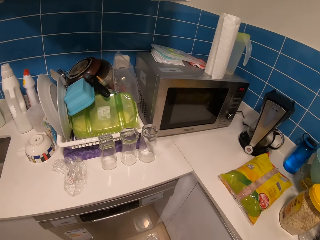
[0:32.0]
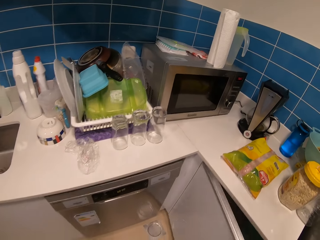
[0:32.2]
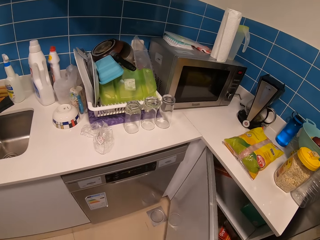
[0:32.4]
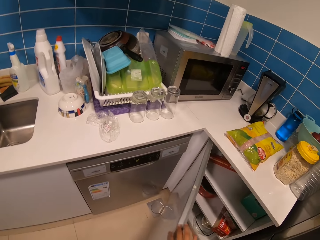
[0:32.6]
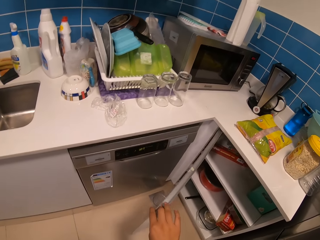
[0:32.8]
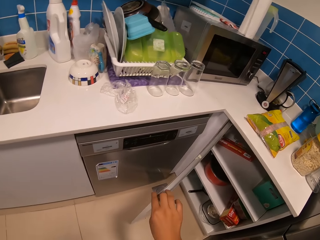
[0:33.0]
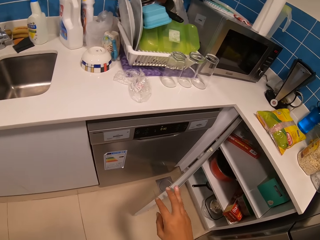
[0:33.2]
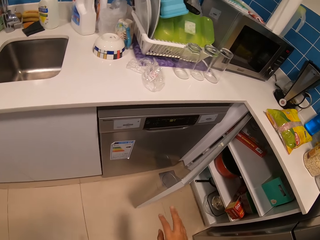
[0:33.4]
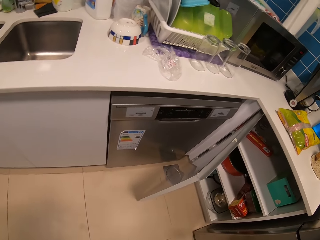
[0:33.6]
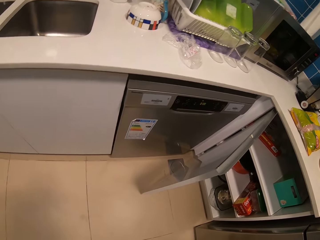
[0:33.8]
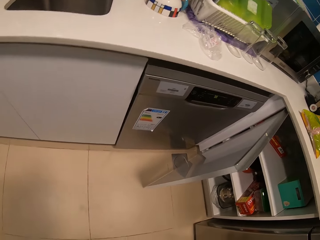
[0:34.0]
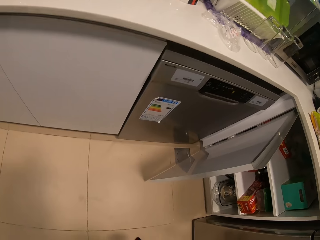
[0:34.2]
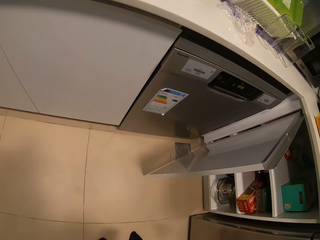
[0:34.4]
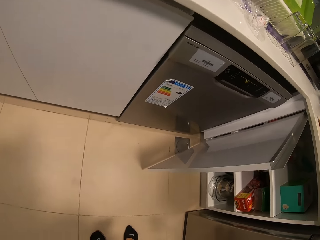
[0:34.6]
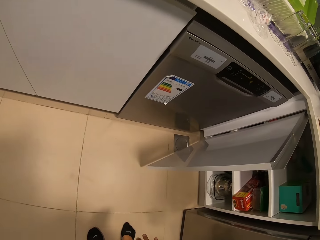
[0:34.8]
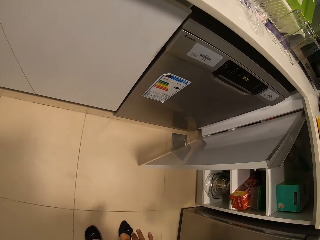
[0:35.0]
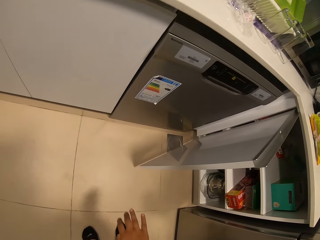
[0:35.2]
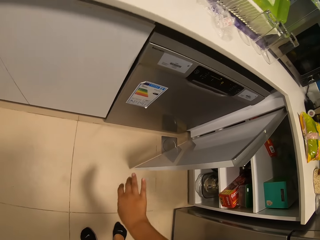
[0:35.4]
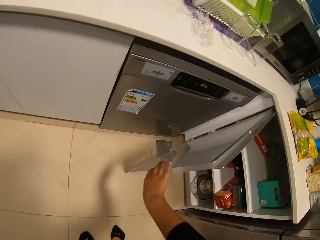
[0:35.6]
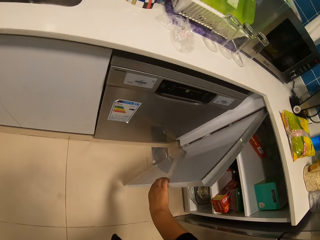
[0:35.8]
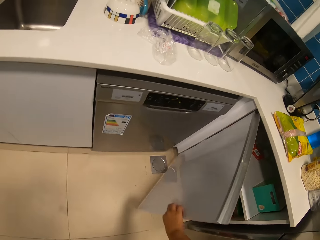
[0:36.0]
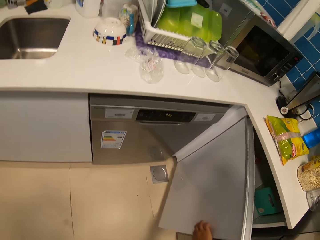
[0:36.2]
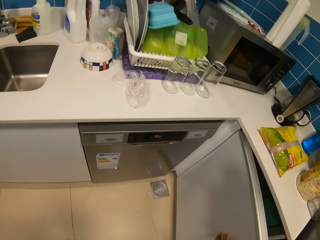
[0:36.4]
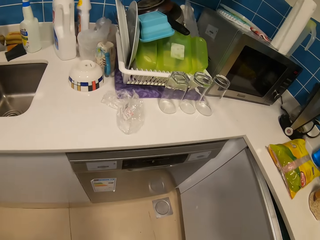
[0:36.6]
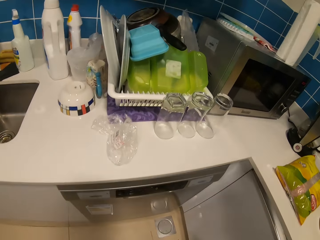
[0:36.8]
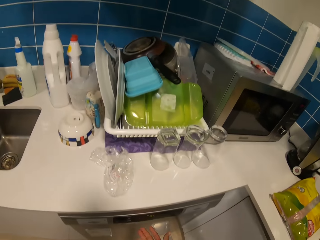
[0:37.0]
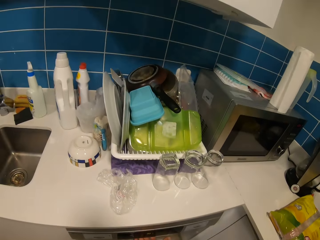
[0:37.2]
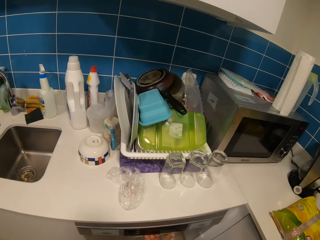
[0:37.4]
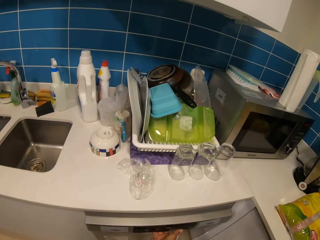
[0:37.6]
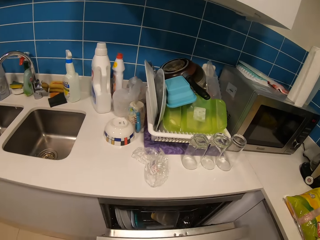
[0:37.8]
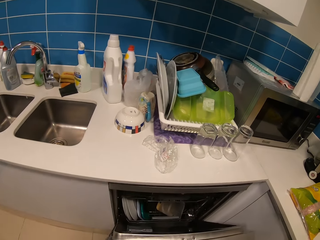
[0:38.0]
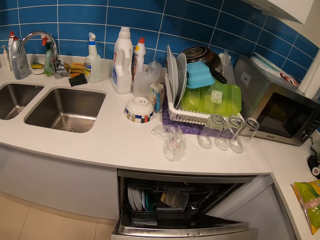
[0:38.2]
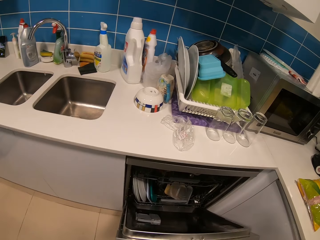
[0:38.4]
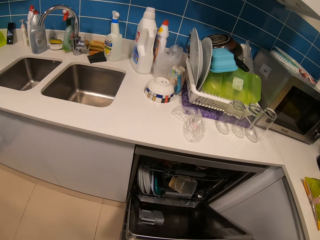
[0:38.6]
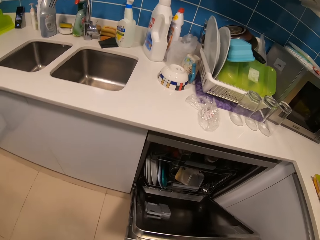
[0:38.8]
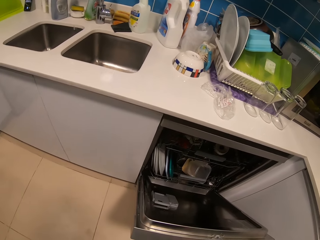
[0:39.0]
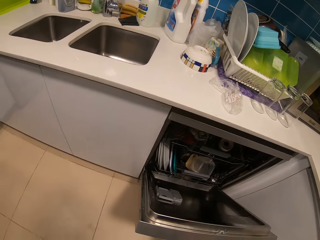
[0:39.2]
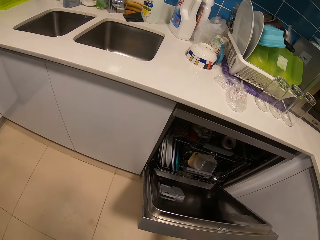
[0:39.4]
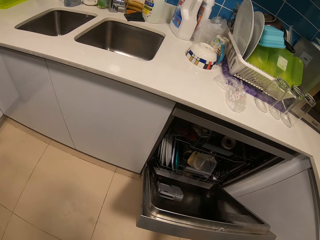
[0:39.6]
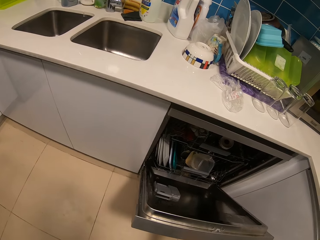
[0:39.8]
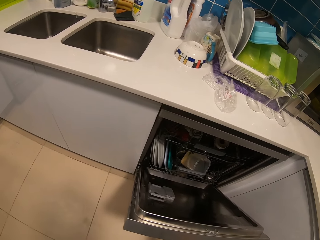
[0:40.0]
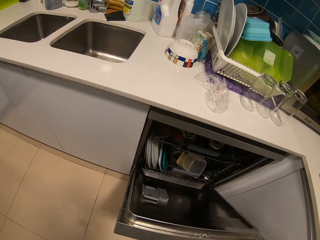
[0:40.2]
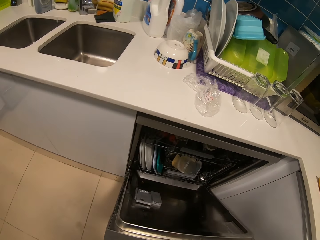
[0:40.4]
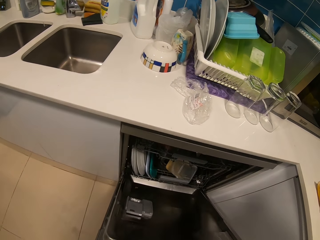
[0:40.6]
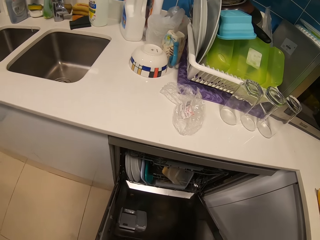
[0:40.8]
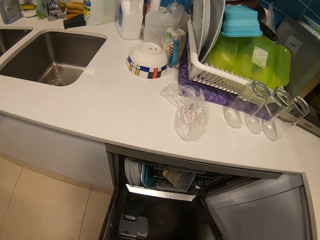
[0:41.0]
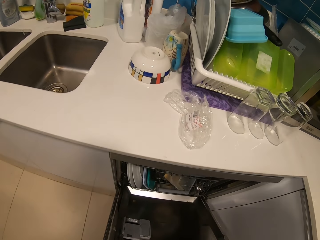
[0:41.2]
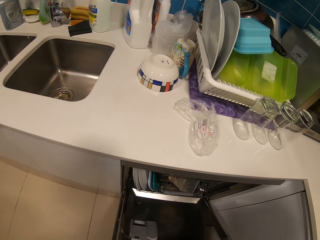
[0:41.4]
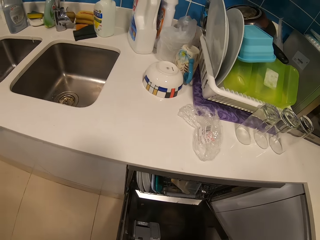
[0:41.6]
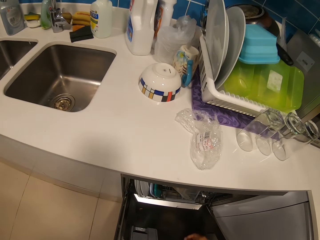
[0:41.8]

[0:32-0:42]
The camera wearer opens a cabinet. They close the cabinet. They open the dishwasher.

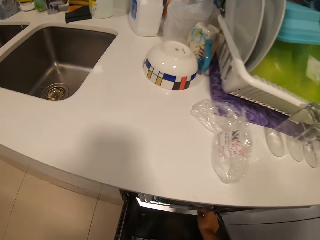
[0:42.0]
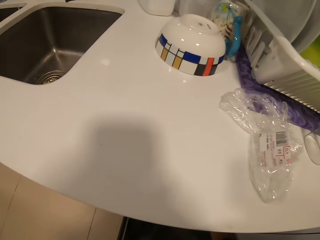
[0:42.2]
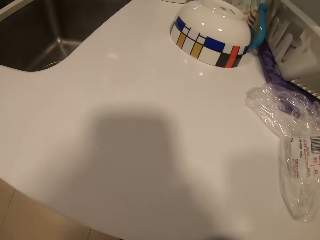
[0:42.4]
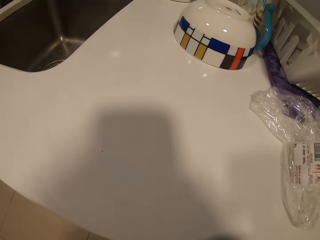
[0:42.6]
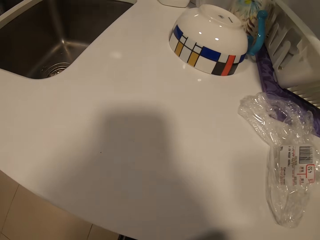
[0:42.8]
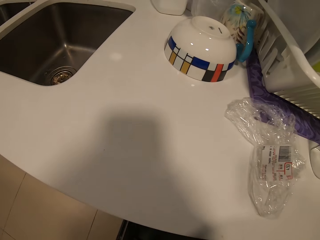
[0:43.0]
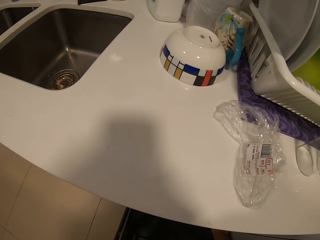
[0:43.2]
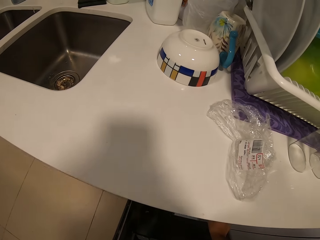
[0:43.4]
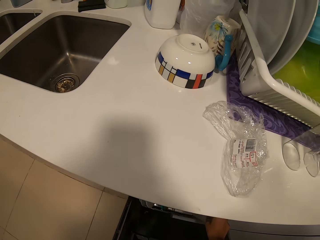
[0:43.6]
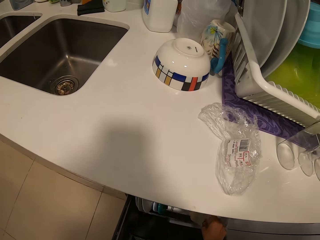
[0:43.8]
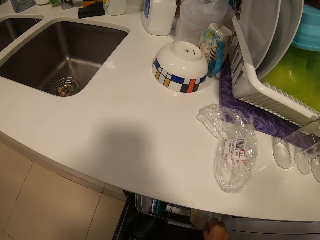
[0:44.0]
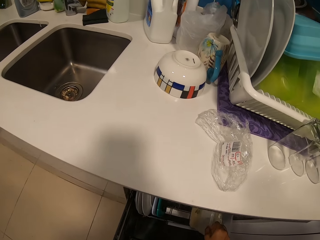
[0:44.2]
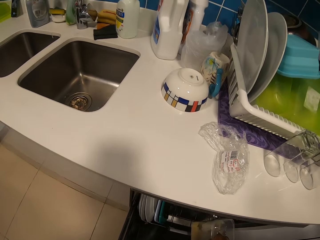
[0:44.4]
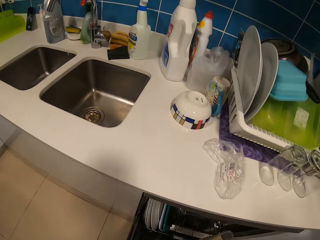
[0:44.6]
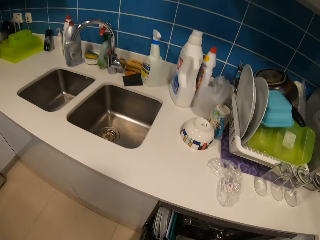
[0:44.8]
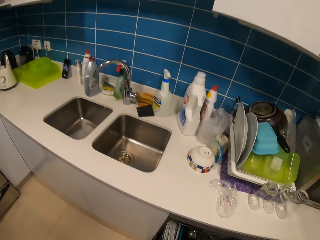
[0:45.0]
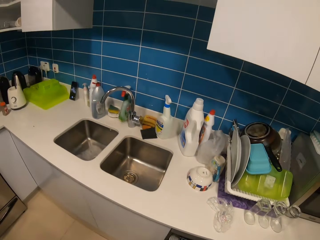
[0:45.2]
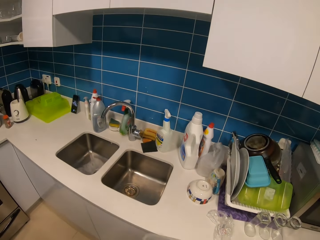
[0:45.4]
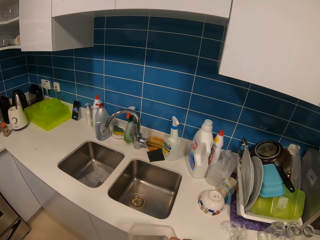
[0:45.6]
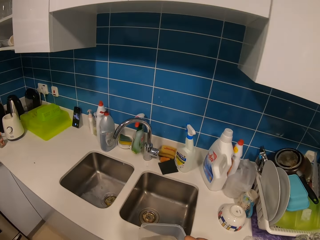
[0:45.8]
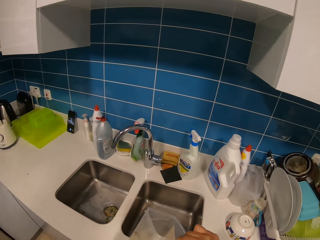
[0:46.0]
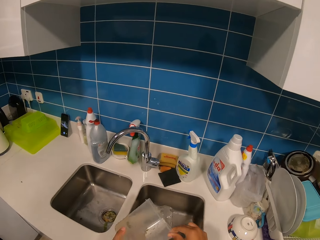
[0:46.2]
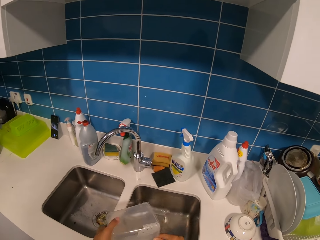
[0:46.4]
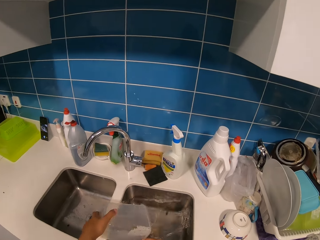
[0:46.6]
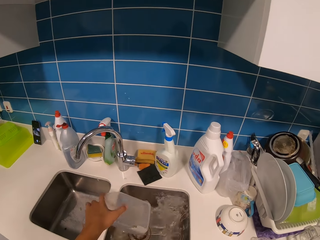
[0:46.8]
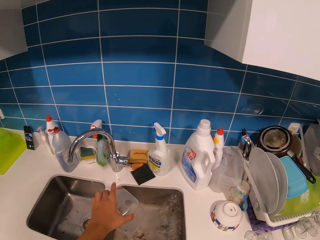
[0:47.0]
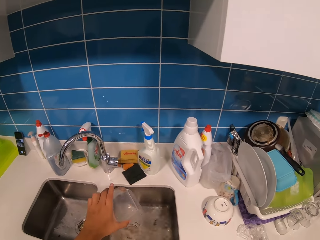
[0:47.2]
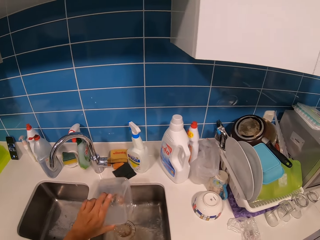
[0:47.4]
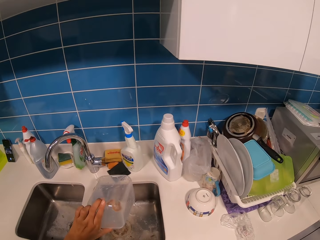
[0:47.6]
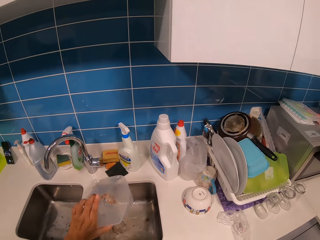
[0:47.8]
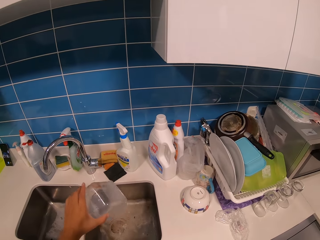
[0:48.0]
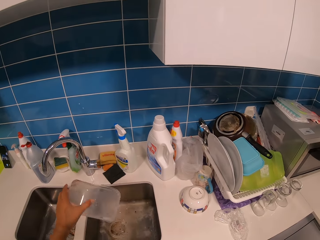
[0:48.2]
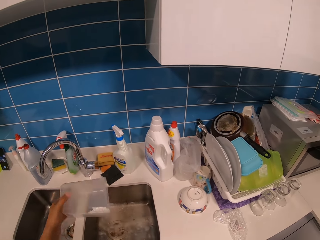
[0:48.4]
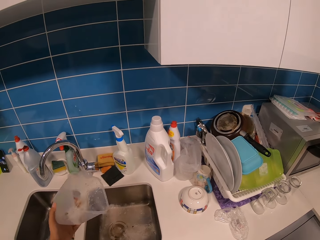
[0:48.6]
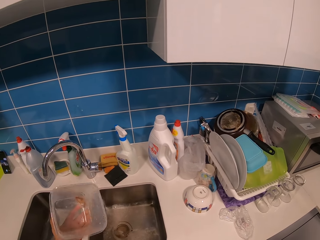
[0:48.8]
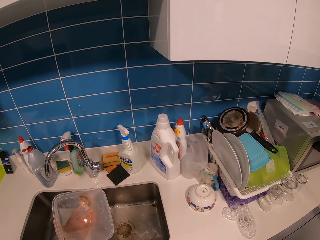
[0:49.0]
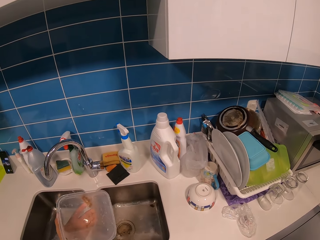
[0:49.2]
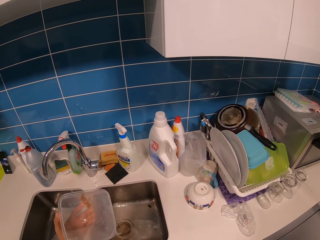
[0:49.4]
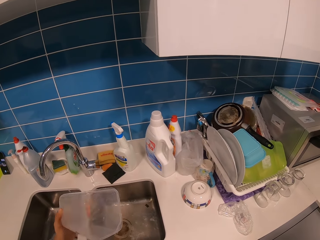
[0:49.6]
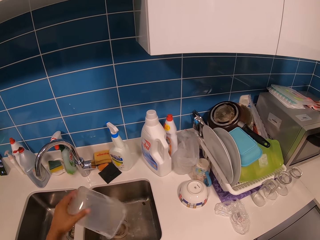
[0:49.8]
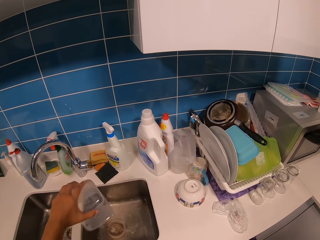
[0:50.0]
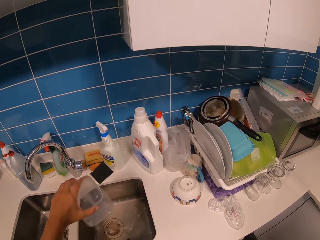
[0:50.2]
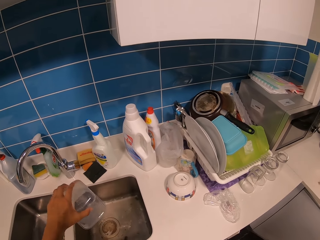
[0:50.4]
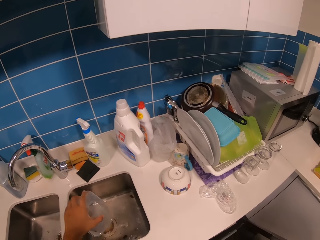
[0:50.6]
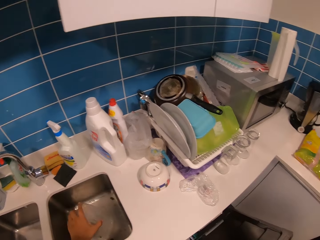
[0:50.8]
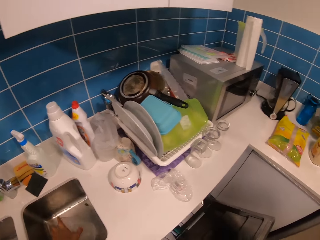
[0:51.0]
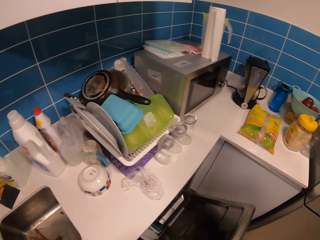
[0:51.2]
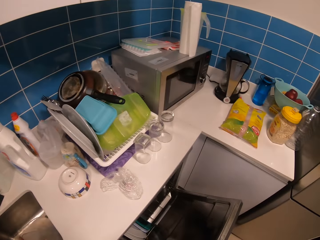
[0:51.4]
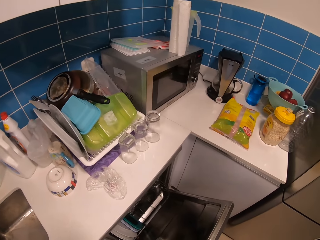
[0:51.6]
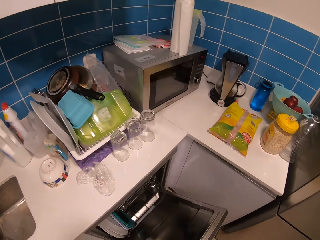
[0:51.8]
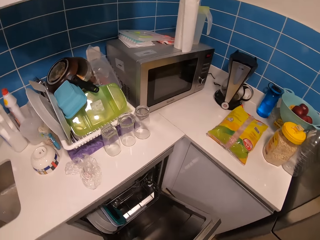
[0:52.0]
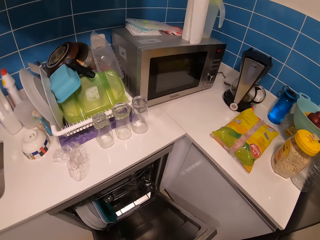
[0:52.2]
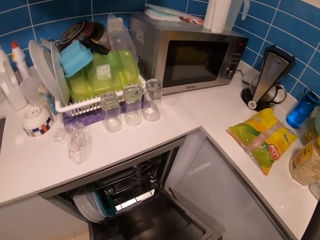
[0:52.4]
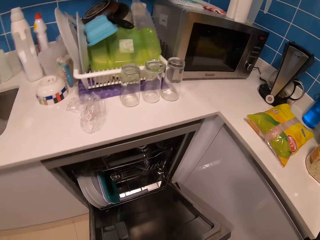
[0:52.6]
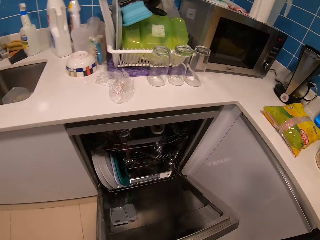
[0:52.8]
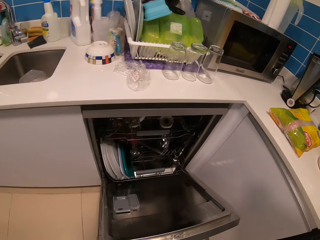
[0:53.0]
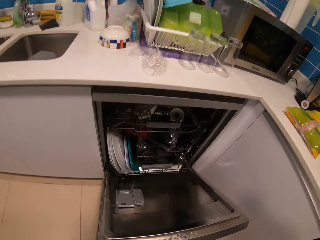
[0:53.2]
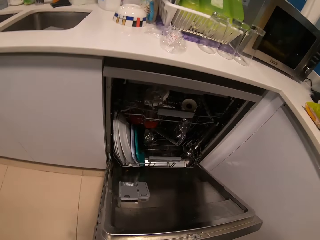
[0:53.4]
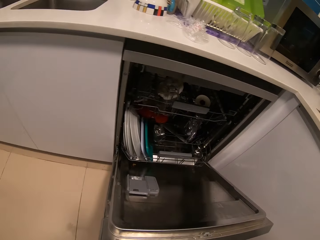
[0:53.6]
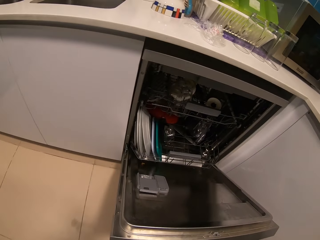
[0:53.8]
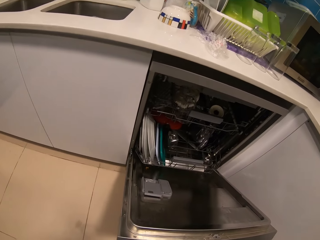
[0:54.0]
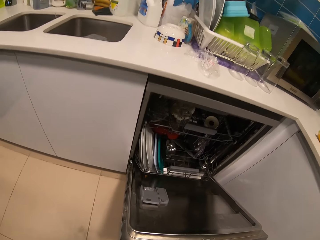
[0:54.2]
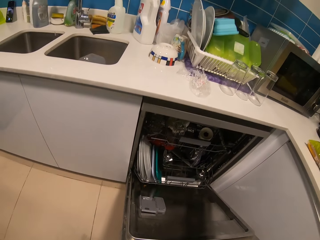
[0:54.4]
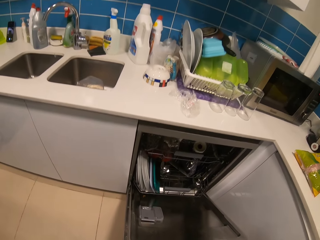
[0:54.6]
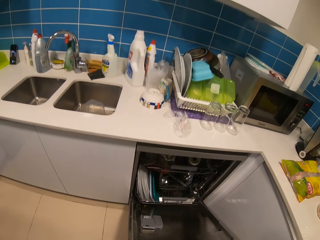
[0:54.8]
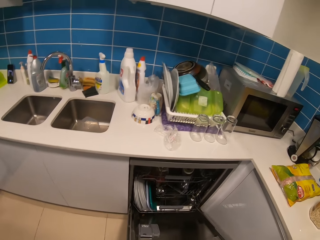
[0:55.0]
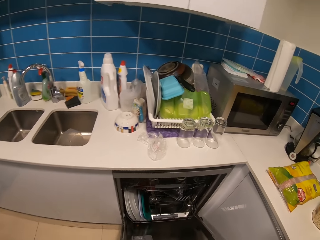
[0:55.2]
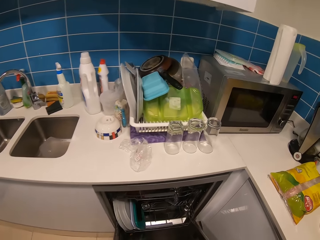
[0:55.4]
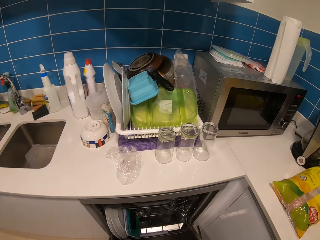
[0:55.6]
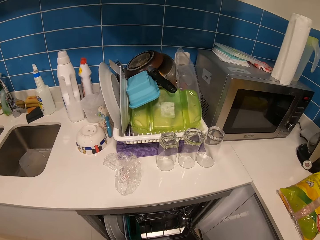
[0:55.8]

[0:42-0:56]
The camera wearer picks up a container. They pour water in the sink. They put down the container in the sink.
